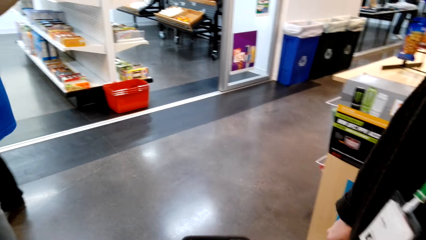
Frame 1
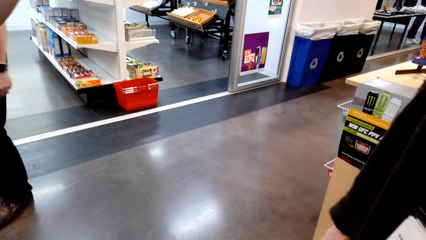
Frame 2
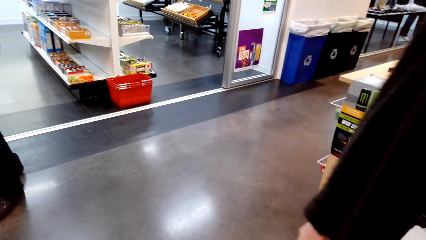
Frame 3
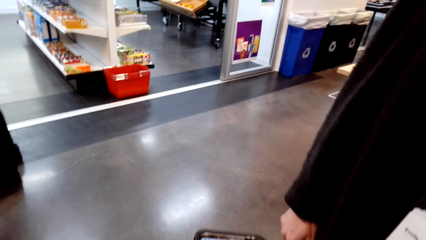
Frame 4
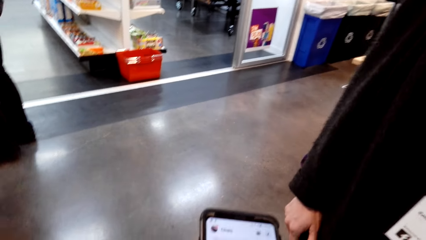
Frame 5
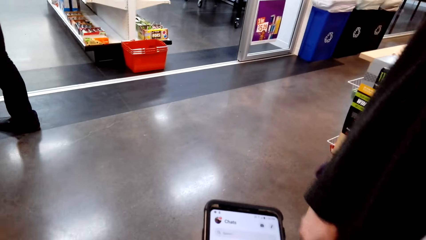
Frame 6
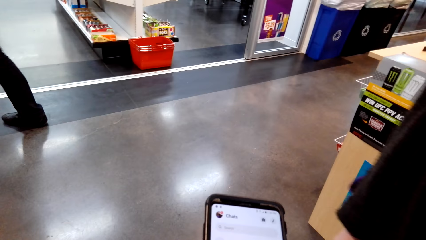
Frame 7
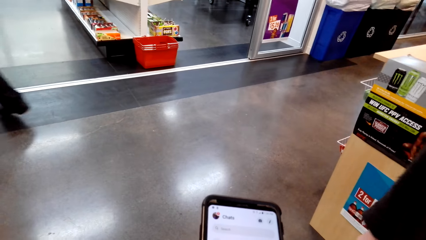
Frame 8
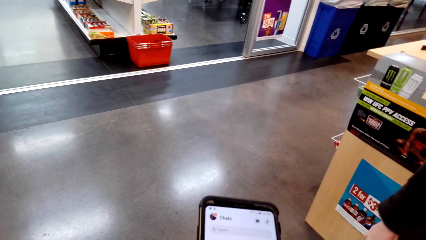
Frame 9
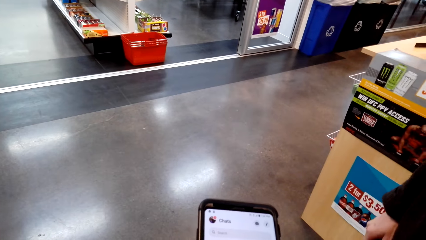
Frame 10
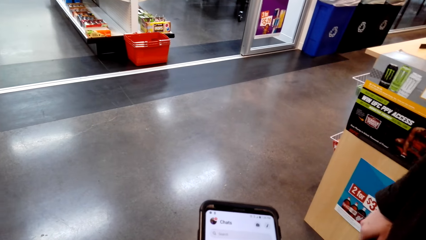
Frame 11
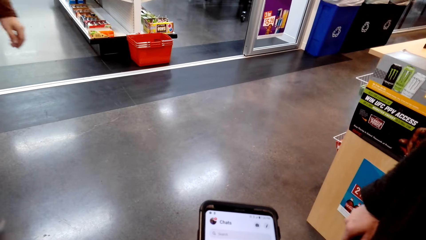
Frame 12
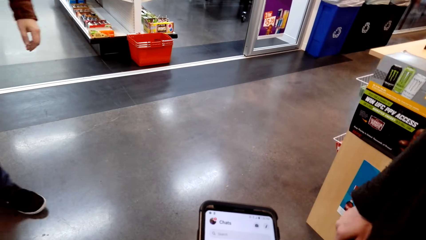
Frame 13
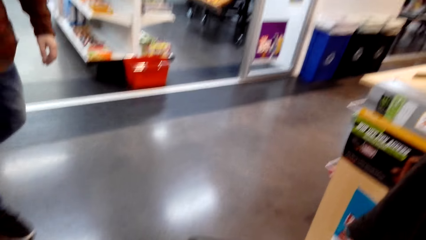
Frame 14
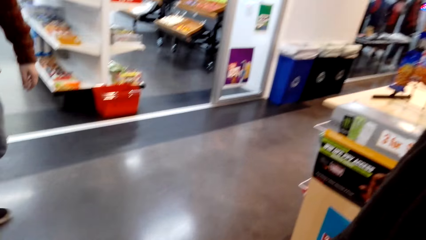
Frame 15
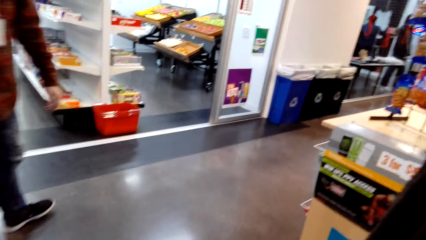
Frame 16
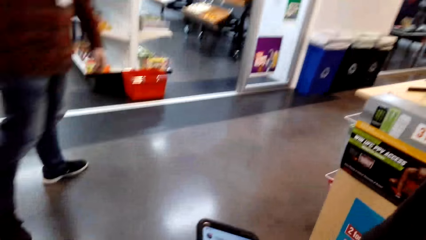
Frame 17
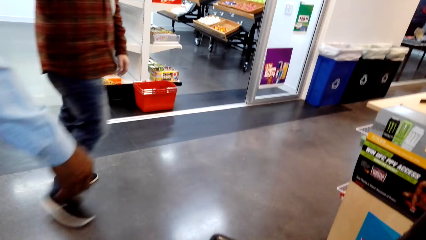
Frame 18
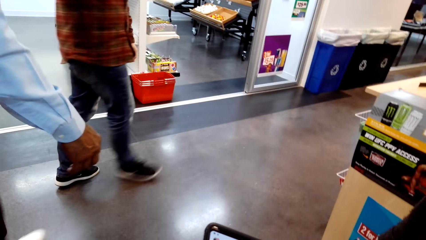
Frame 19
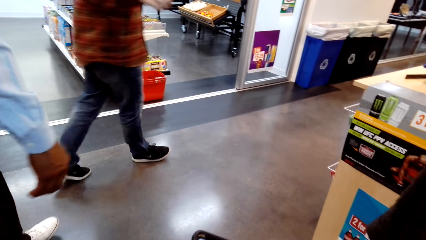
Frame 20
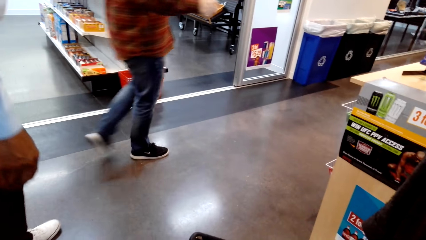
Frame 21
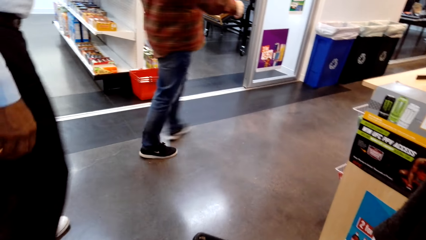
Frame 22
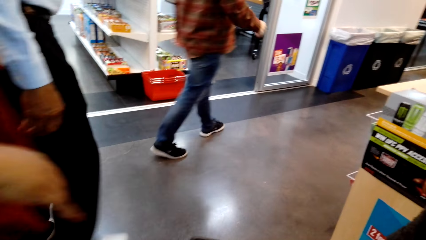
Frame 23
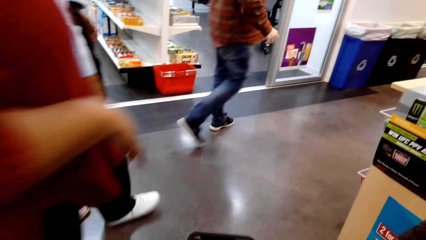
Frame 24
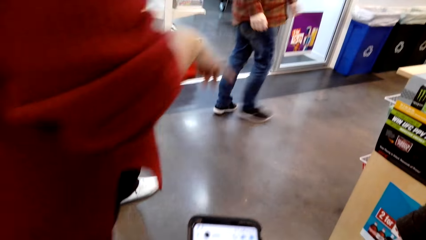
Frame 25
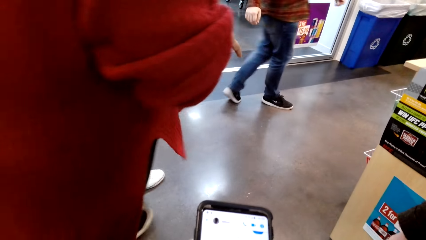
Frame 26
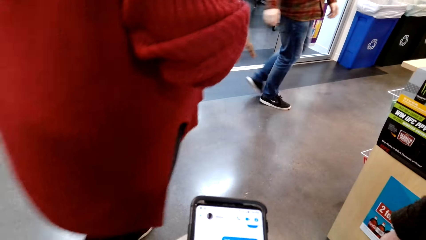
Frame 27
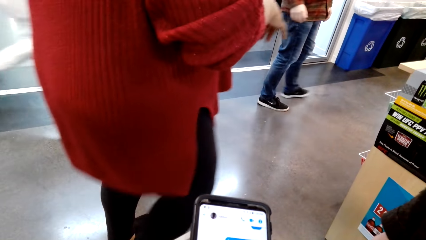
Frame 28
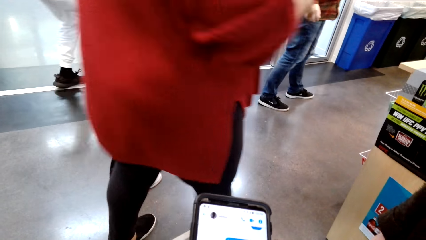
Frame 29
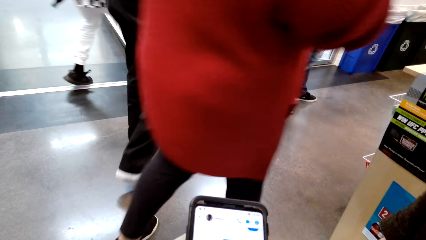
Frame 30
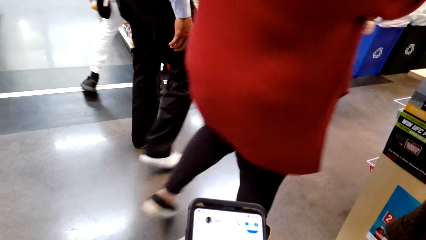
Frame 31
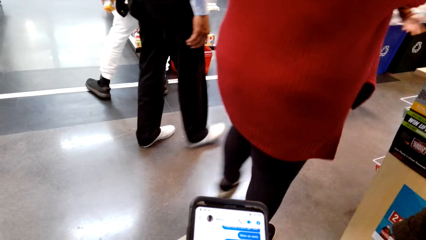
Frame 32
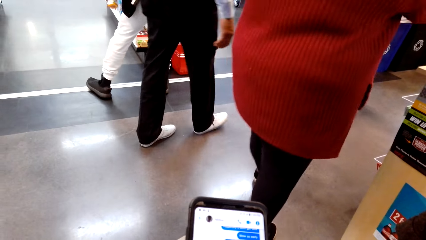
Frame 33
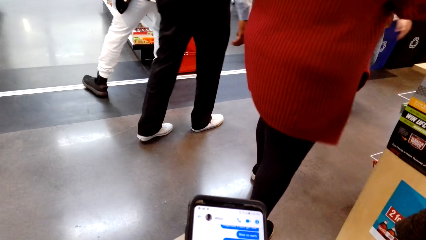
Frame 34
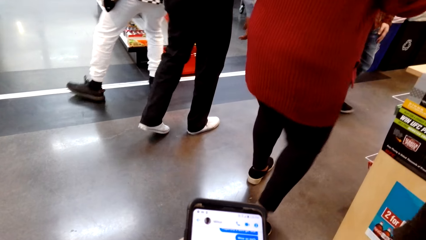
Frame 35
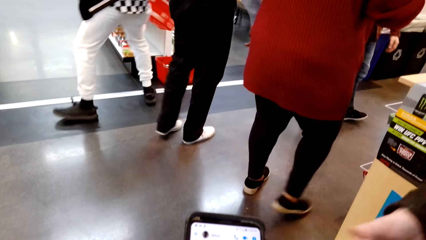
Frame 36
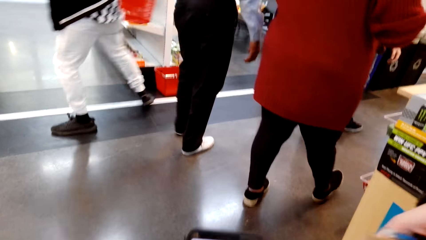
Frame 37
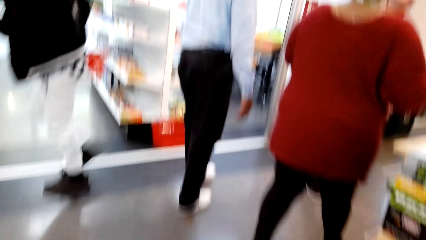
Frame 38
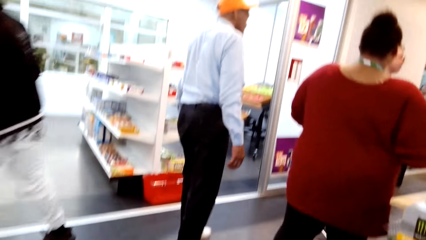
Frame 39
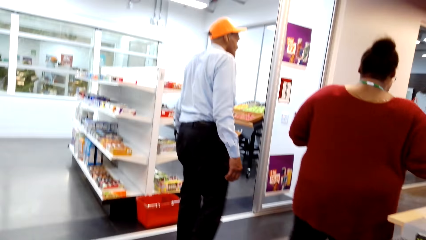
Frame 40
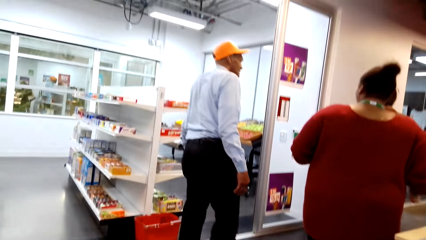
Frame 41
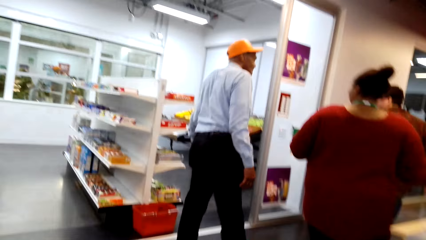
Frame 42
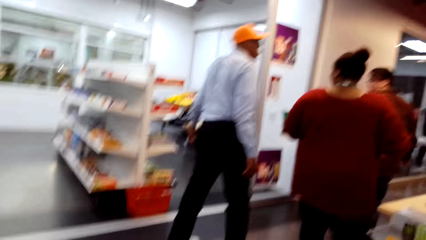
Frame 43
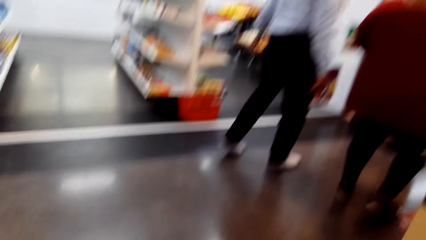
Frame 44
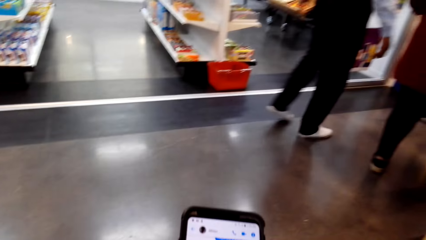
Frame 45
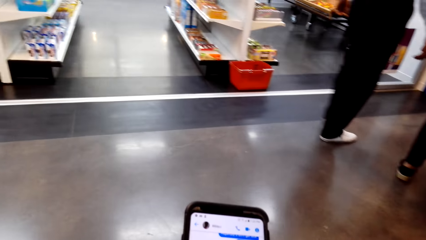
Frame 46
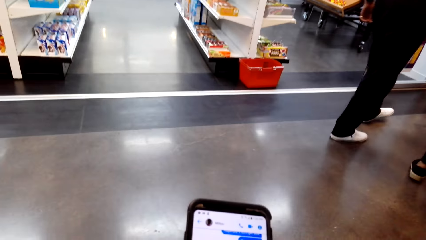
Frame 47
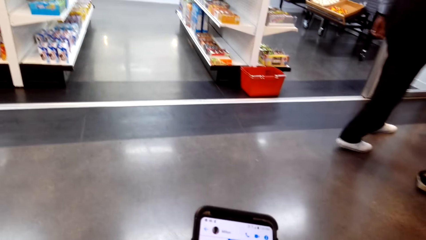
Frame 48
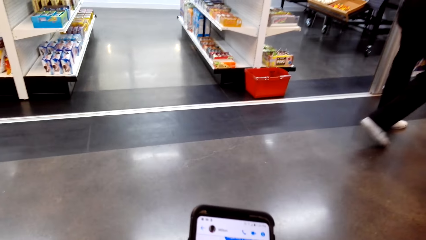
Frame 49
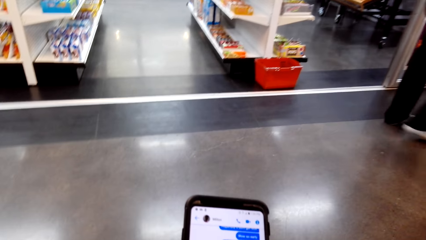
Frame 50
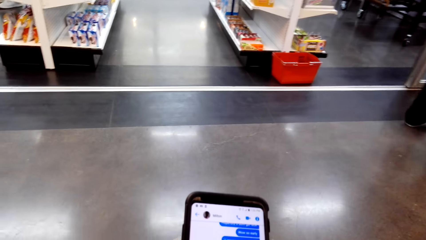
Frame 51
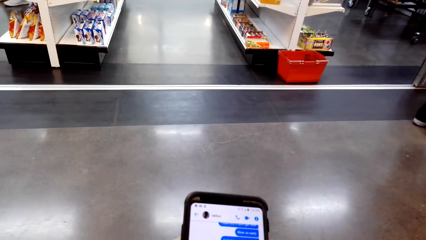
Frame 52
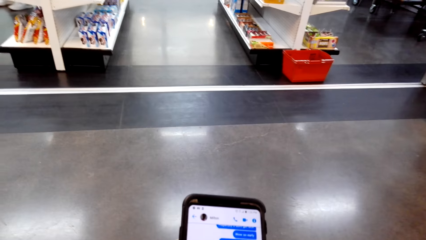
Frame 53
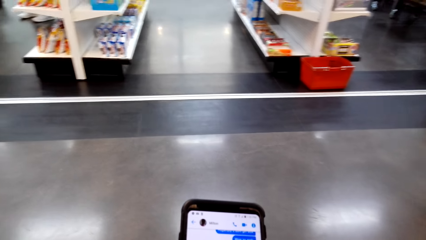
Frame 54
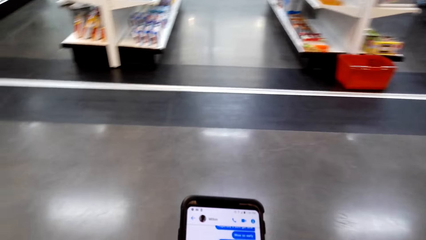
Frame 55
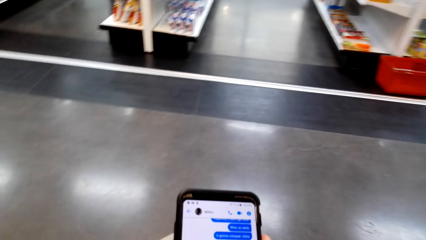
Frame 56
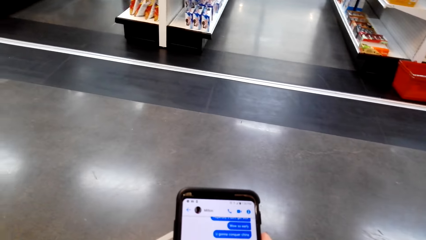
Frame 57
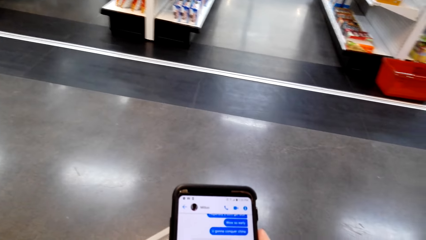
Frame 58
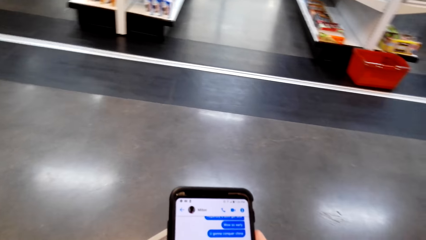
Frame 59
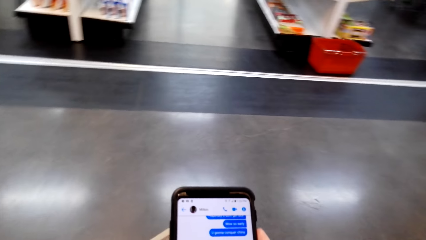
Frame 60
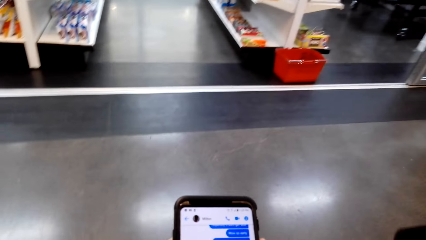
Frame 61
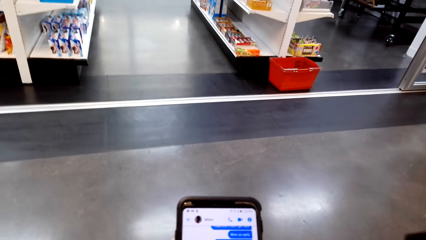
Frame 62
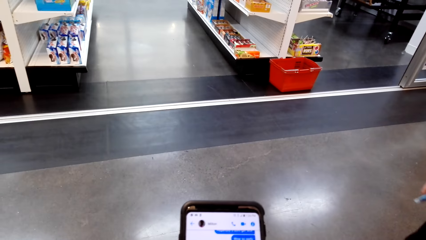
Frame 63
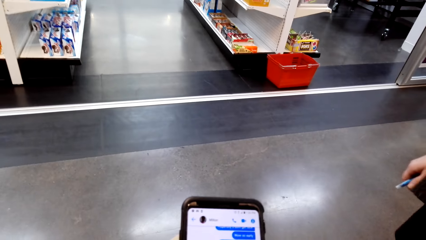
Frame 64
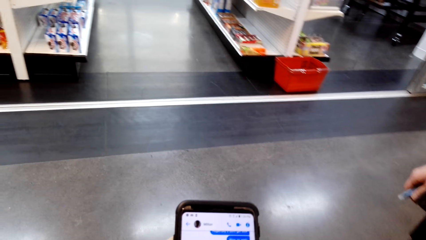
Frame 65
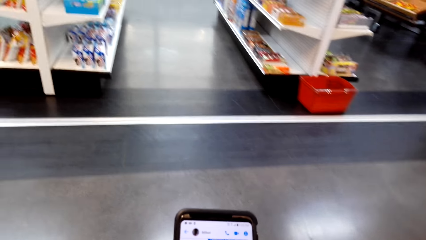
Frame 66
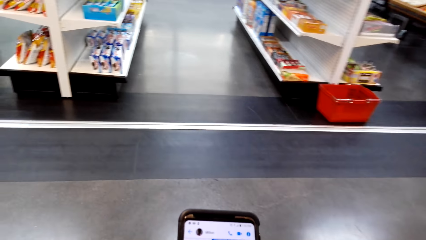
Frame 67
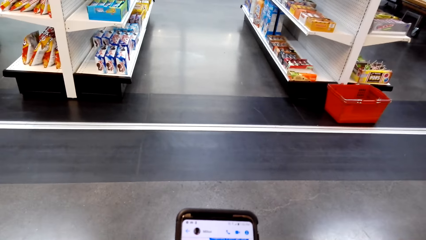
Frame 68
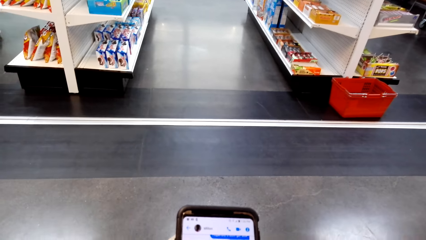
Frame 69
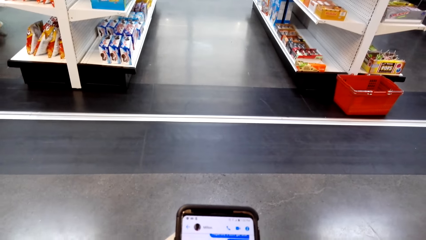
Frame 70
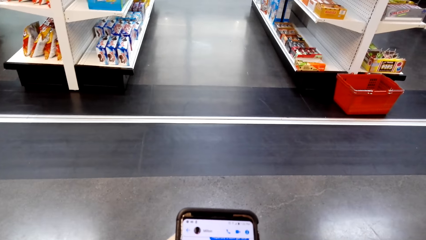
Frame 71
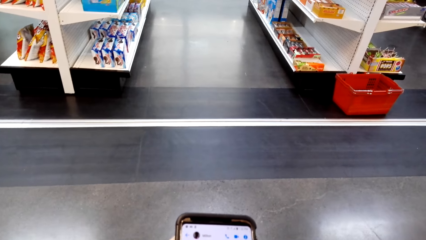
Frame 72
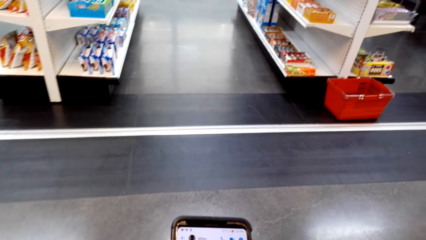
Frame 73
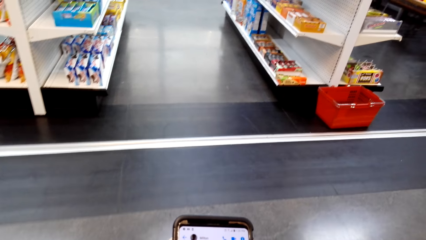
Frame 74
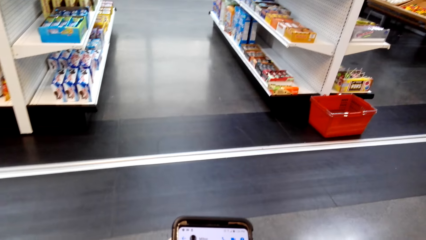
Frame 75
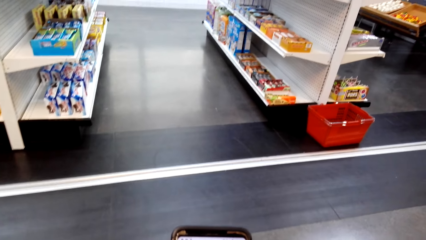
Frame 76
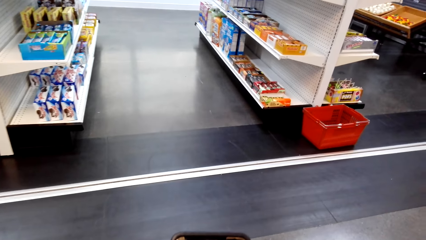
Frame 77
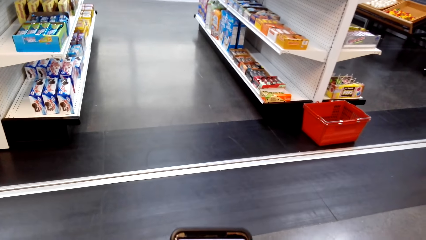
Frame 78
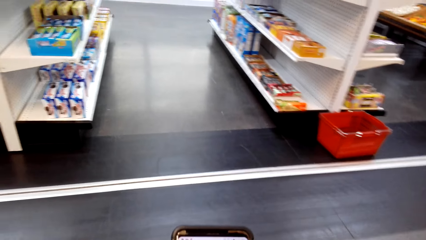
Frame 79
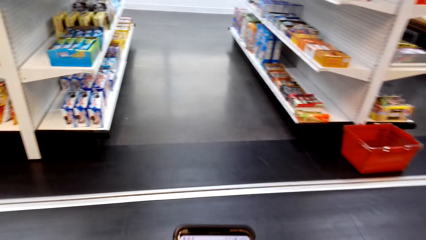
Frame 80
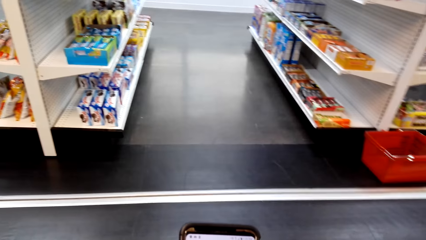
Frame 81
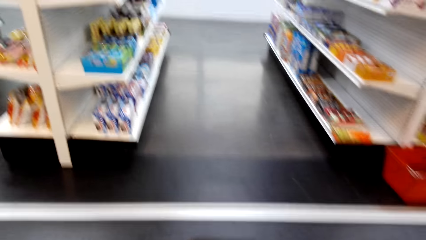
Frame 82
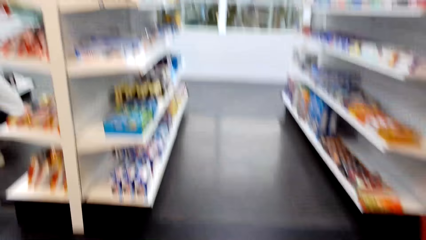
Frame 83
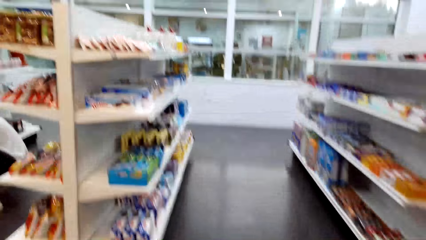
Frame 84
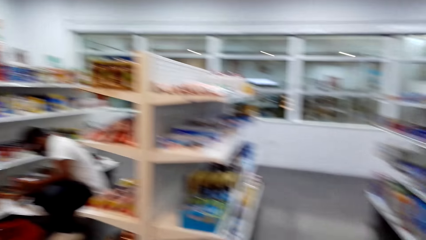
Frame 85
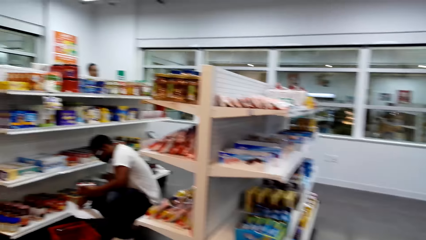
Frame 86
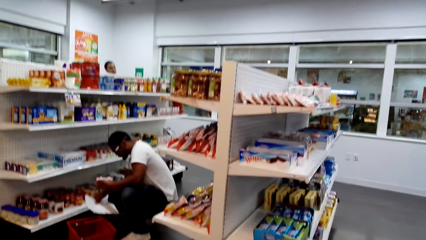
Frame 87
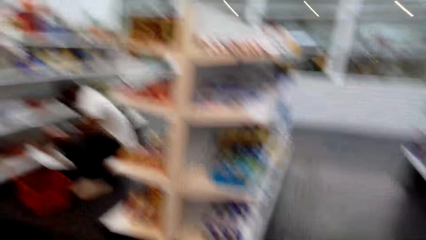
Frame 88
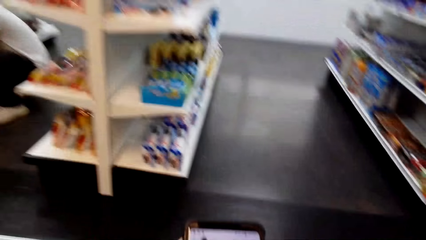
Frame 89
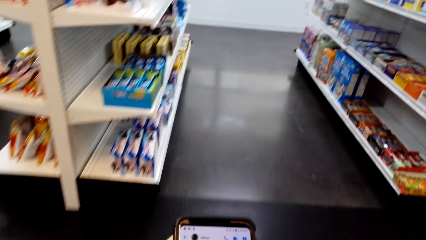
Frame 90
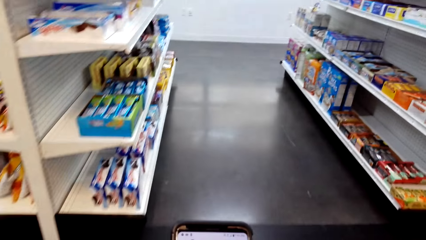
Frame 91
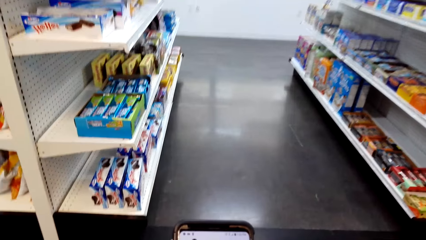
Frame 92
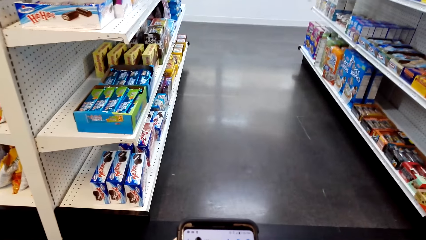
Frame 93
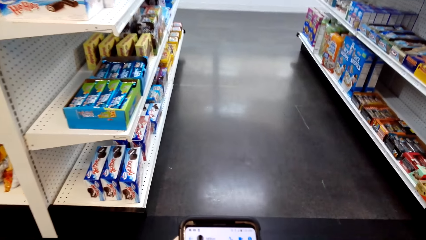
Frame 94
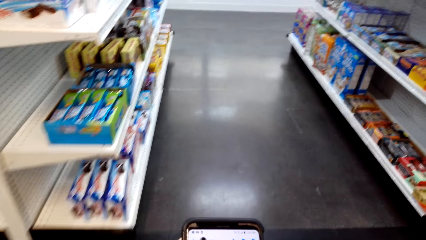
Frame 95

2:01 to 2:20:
The camera wearer scrolls her cellphone. A woman converses with the camera wearer. The camera wearer scrolls her cellphone. She converses with the woman. She scrolls her cellphone. She converses with the woman. She converses with the woman again. She looks around the supermarket. She uses her phone.
